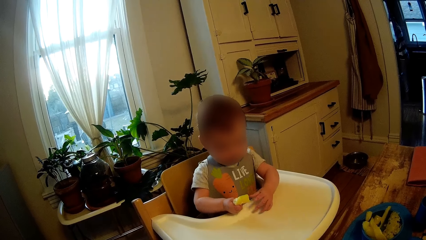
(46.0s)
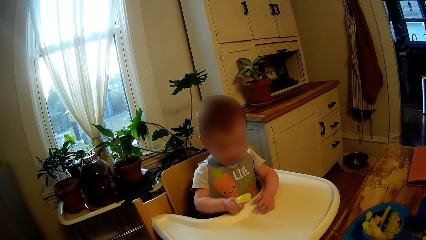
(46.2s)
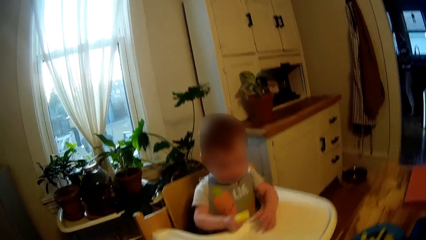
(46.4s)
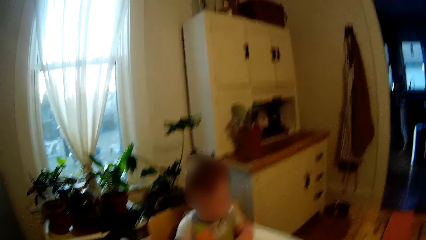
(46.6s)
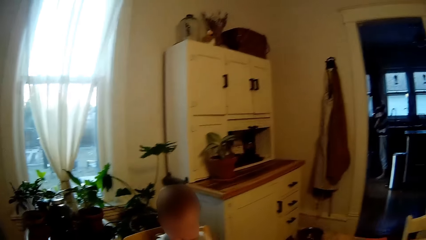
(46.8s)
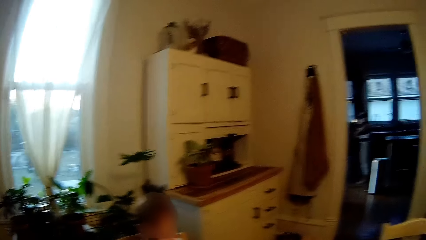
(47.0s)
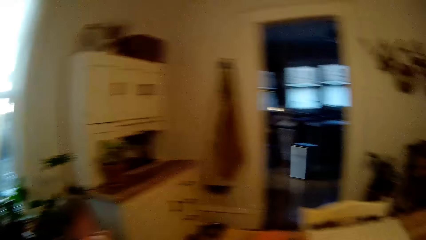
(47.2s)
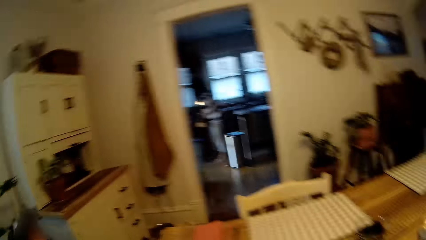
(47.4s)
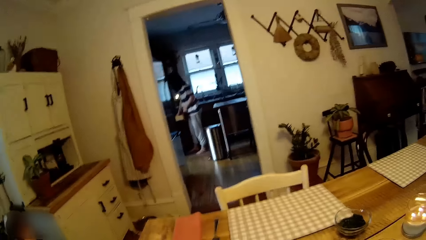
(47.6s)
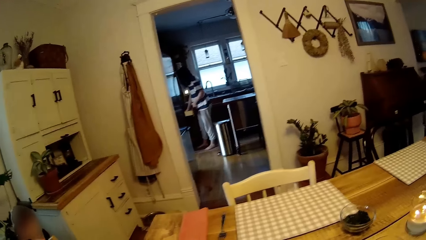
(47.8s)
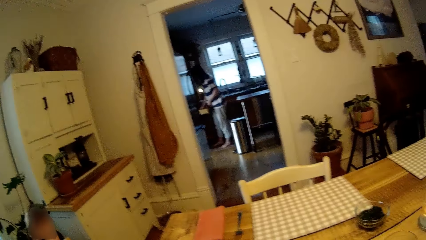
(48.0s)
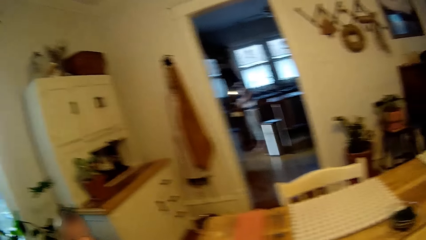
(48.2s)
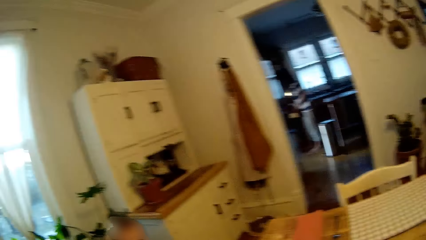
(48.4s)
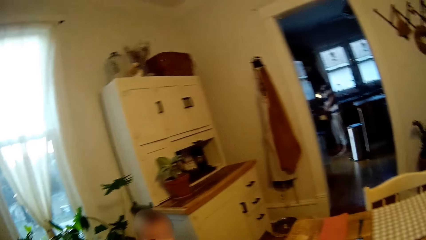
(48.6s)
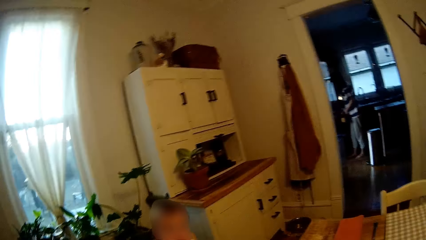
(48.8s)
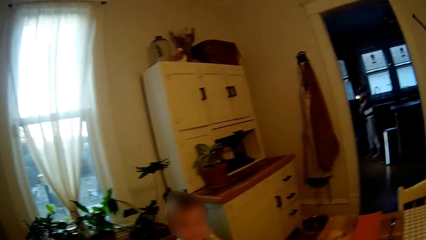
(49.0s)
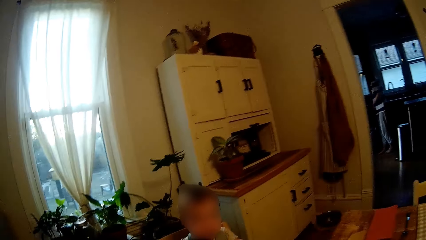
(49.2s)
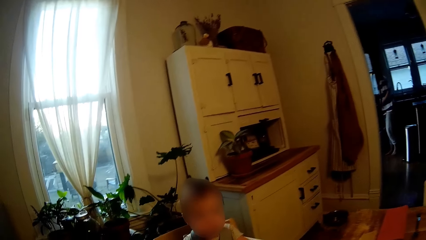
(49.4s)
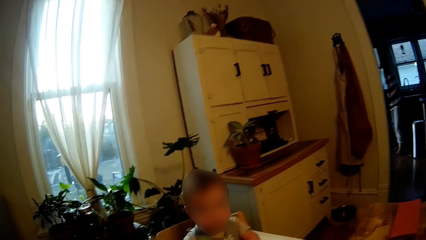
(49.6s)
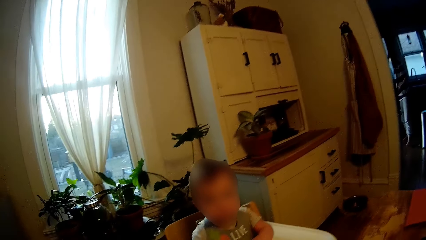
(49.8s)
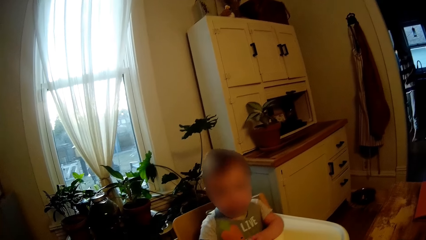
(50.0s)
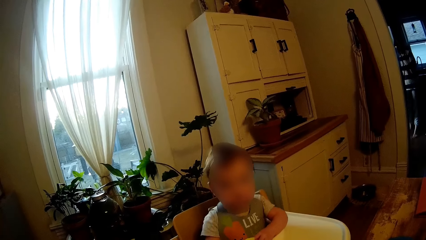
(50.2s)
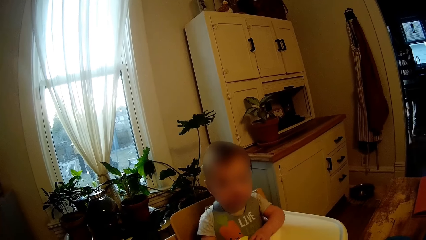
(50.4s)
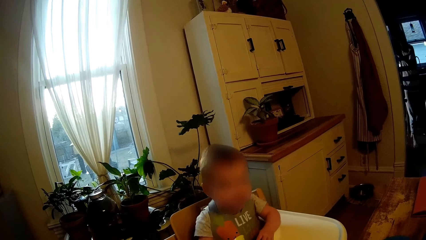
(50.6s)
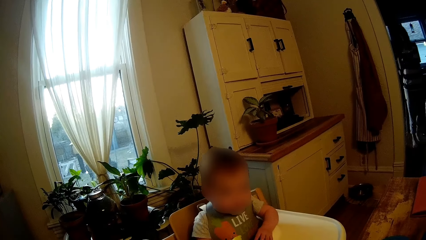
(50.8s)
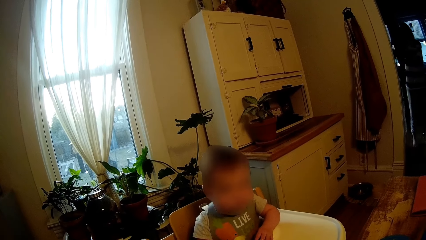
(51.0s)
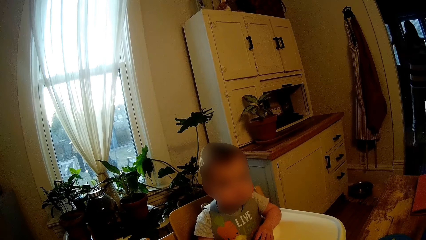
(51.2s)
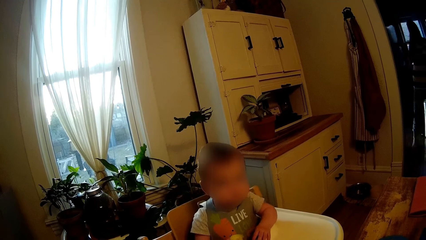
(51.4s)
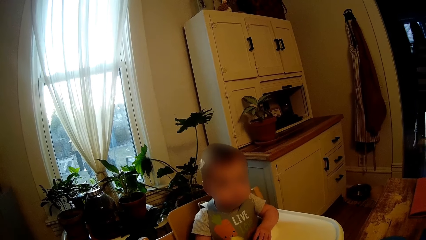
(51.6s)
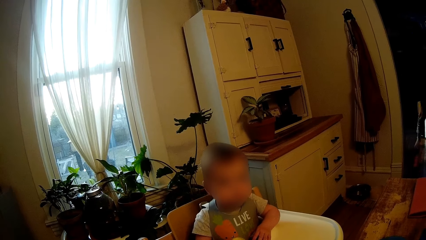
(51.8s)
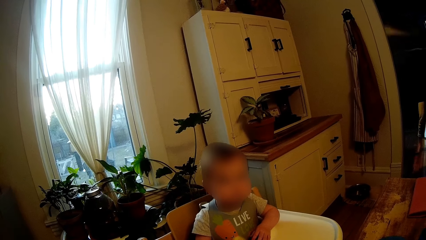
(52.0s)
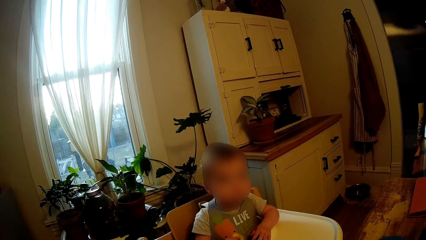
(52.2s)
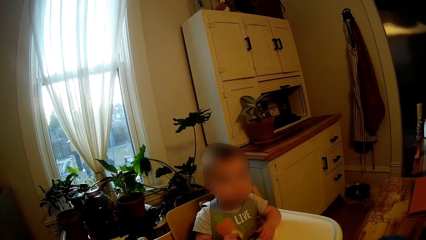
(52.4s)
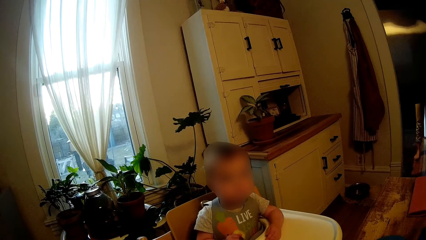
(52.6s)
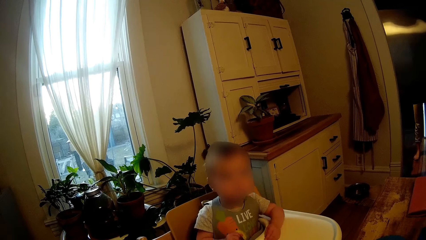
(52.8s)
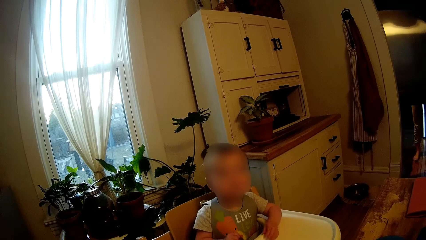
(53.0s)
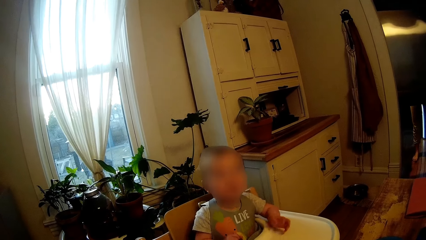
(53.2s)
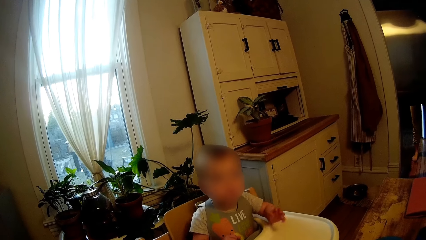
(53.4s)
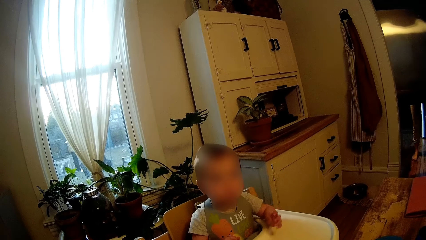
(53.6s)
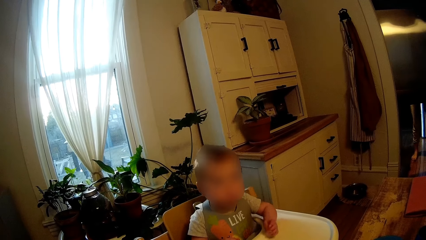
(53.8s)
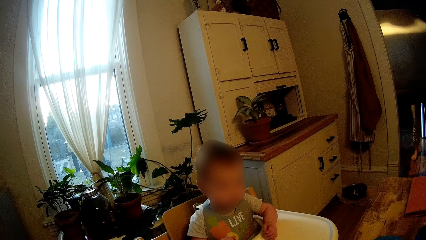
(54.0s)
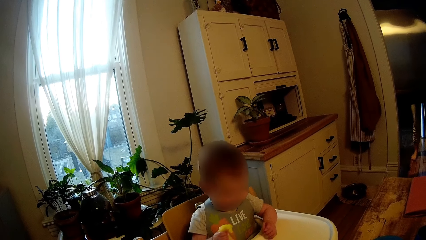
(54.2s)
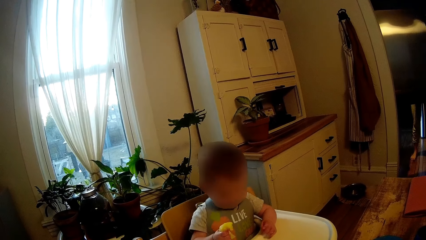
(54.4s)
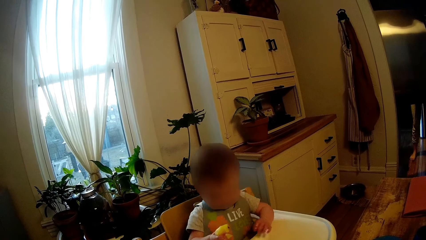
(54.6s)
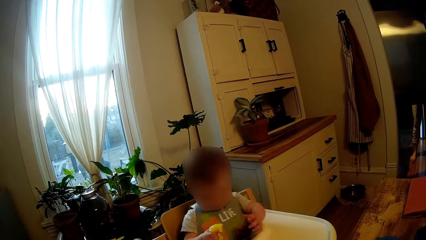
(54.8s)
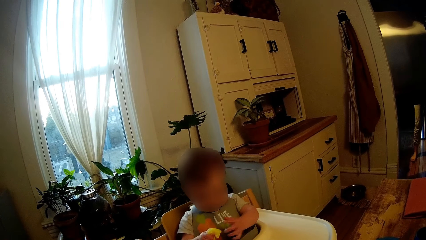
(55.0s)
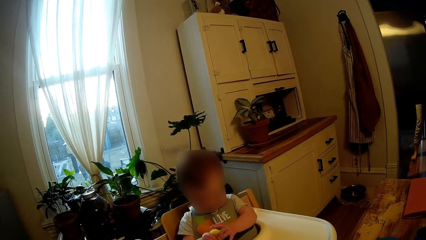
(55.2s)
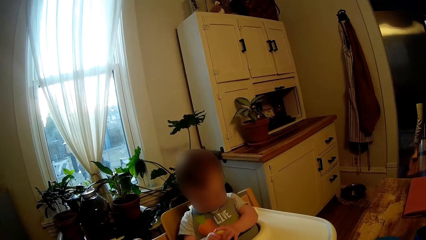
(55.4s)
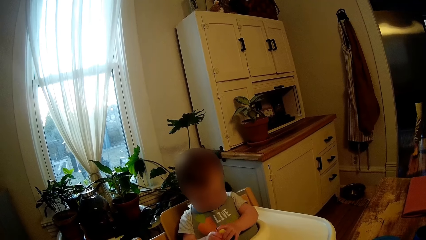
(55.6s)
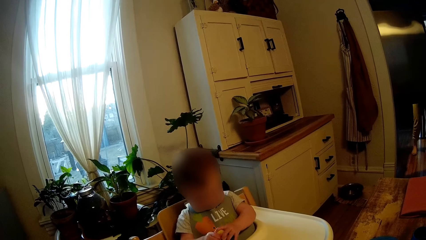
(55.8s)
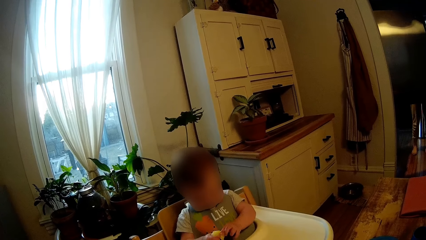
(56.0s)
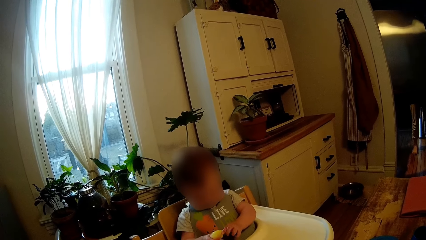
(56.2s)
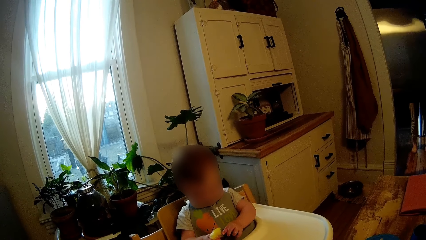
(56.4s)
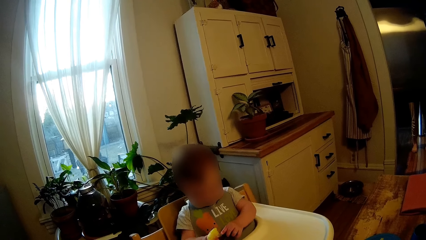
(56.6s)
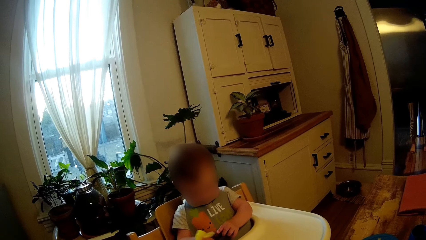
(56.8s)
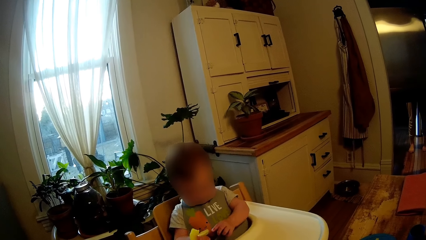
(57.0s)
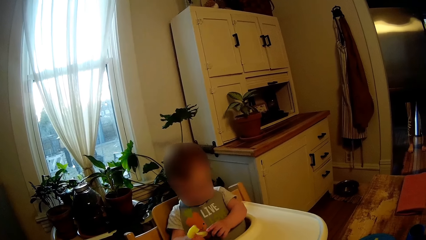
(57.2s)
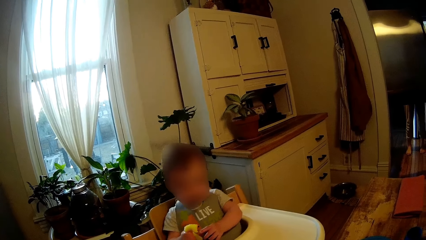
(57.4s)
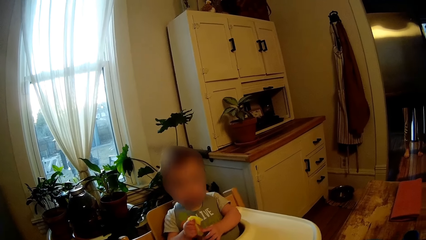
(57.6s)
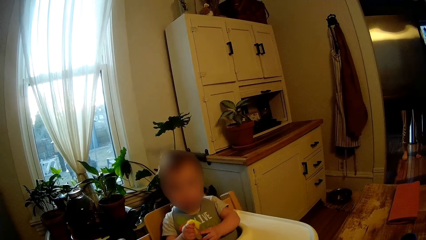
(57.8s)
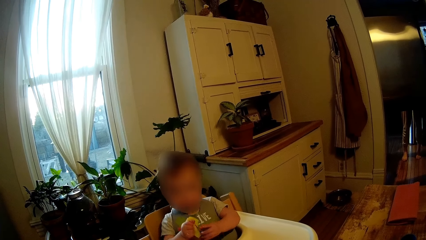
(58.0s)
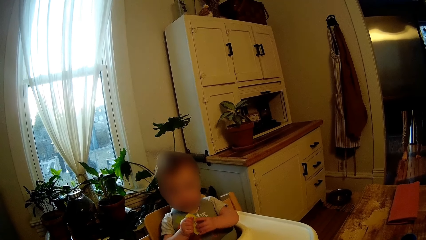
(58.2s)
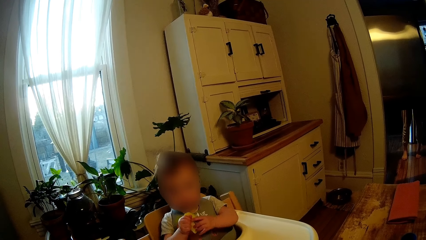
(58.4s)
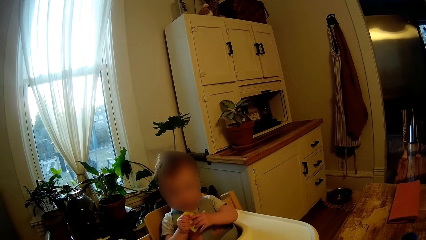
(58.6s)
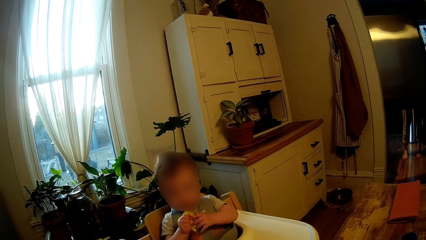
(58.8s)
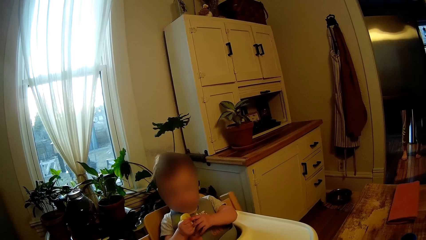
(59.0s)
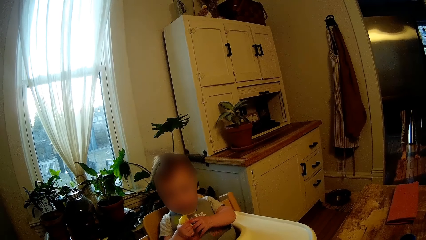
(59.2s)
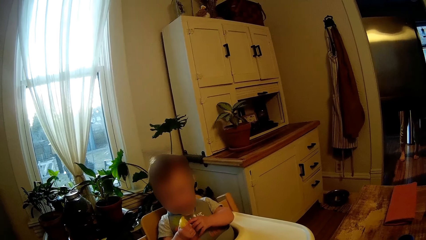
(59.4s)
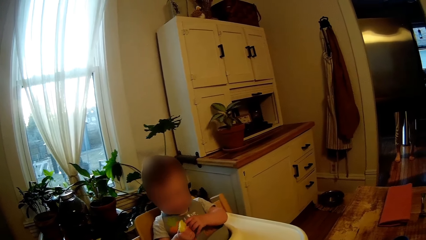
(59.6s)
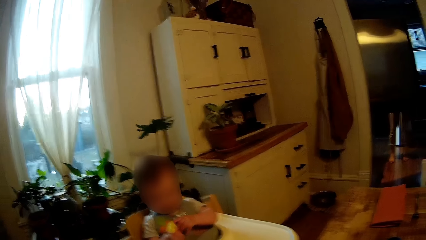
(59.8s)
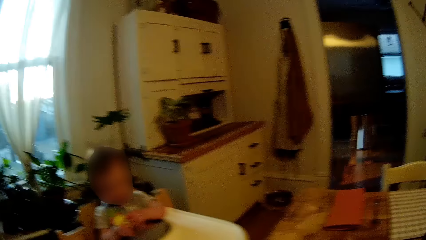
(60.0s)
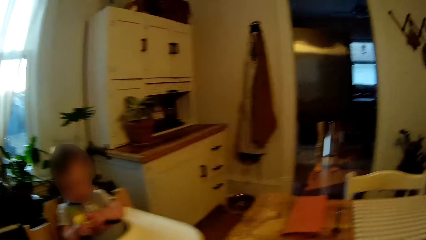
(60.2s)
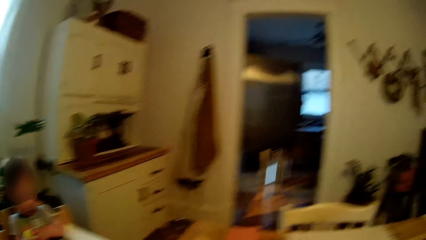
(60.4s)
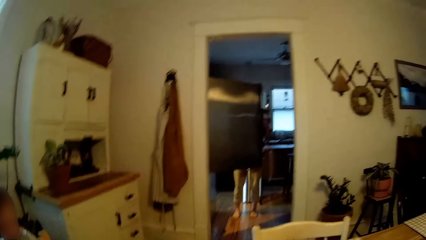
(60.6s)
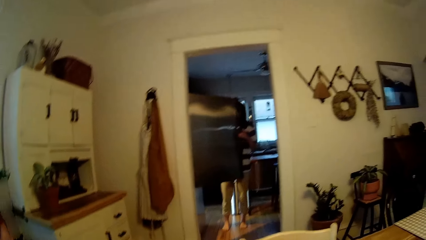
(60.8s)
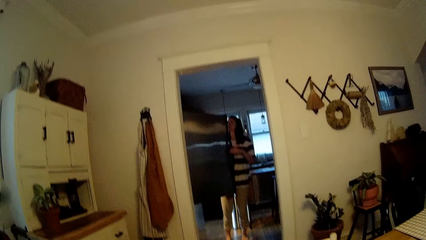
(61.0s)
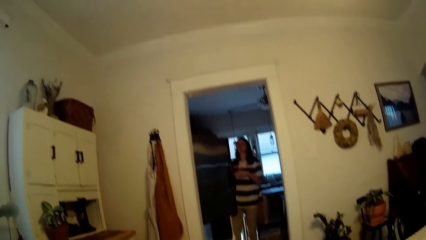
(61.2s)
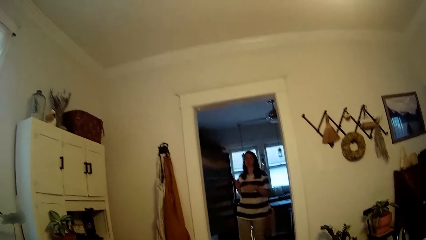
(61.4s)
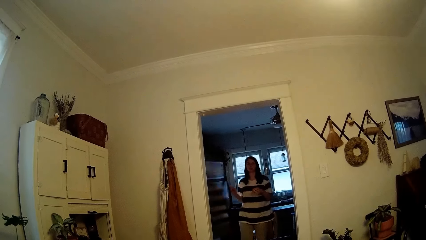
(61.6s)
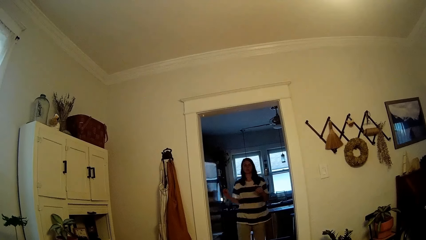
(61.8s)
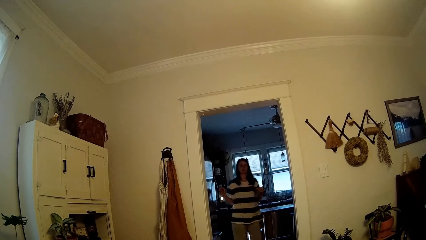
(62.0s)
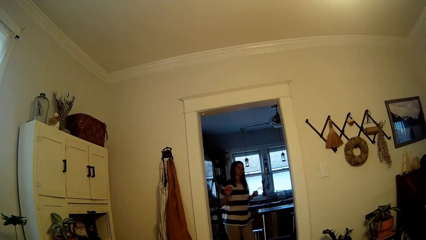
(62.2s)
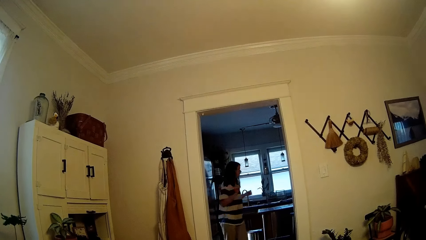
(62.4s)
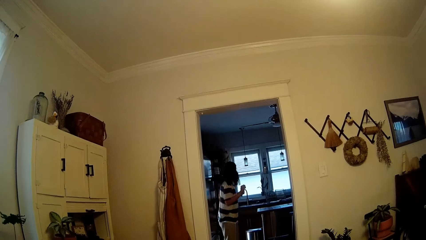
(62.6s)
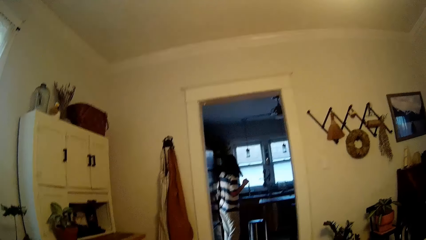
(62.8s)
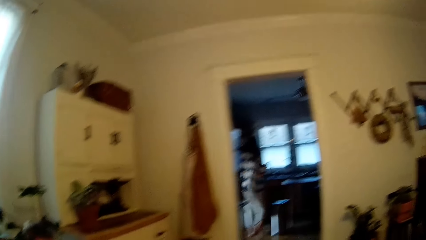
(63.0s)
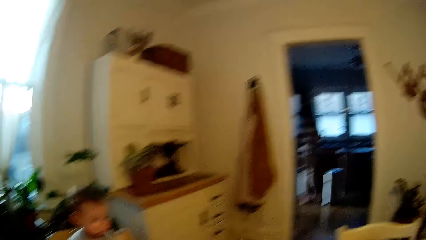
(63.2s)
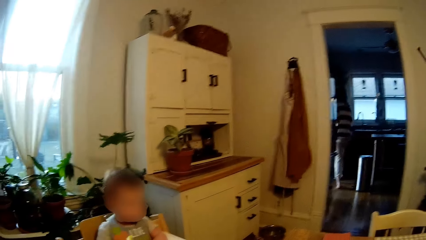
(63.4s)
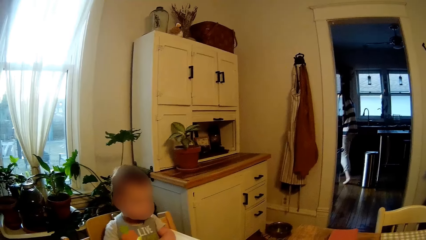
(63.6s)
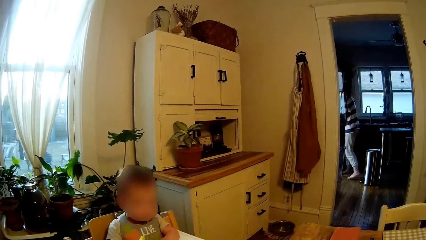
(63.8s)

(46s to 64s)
The camera wearer looks around the house. They stare at the baby. The woman opens a refrigerator with her right hand. The camera wearer talks to the woman. The baby holds the macaroni with both hands. The woman touches the refrigerator with her left hand. The woman closes the refrigerator with her right hand. The camera wearer dialogues with the woman.
